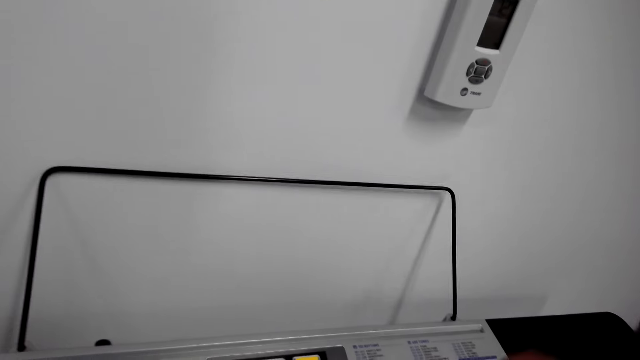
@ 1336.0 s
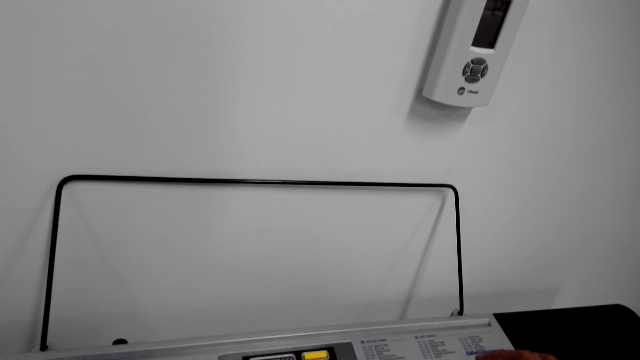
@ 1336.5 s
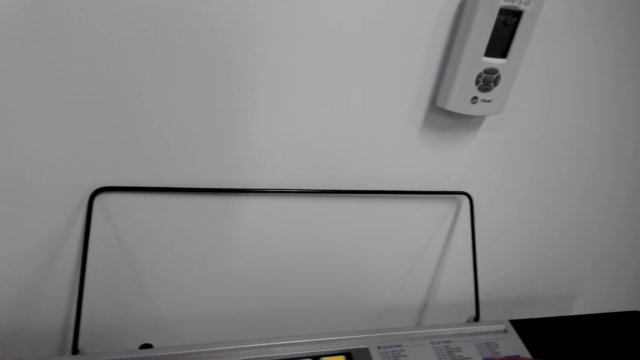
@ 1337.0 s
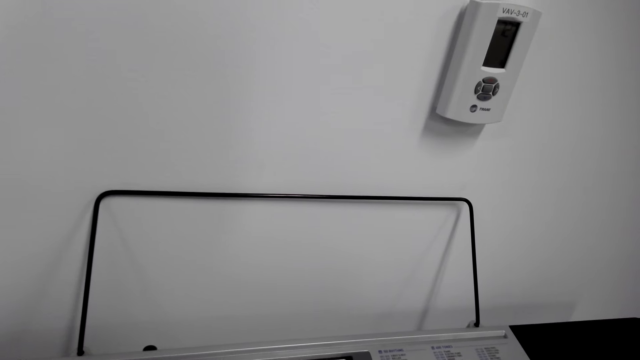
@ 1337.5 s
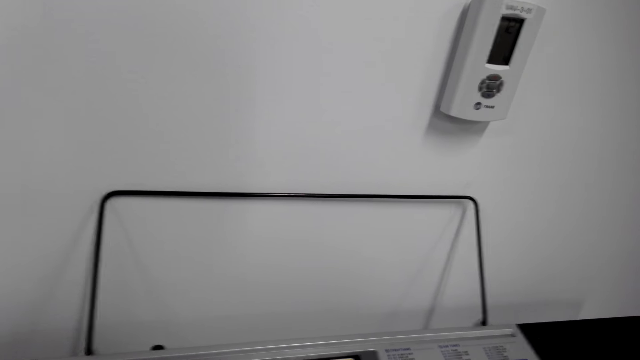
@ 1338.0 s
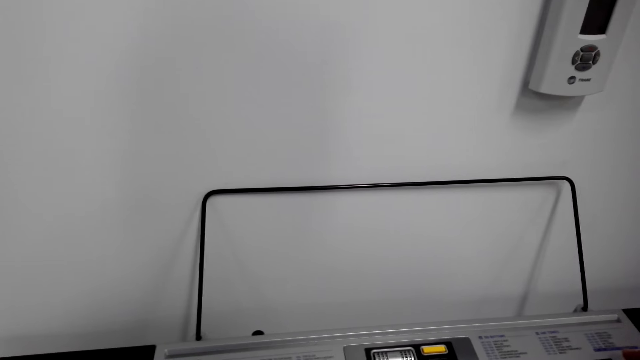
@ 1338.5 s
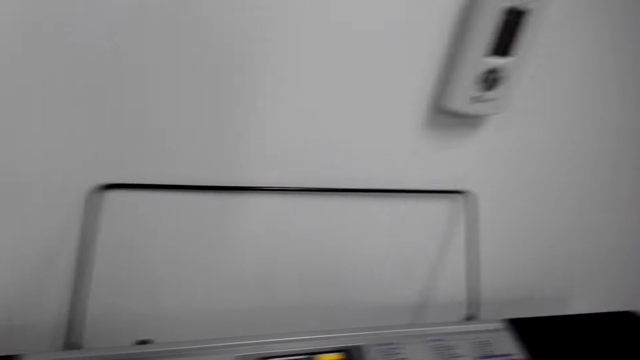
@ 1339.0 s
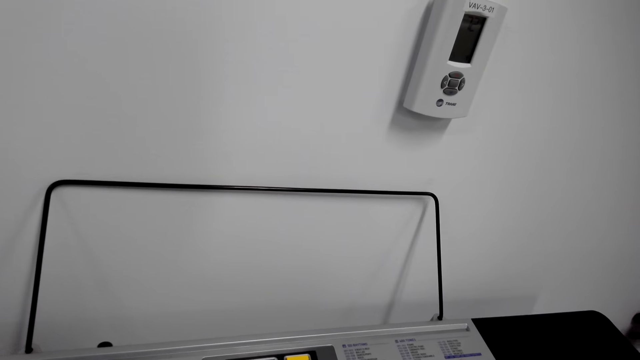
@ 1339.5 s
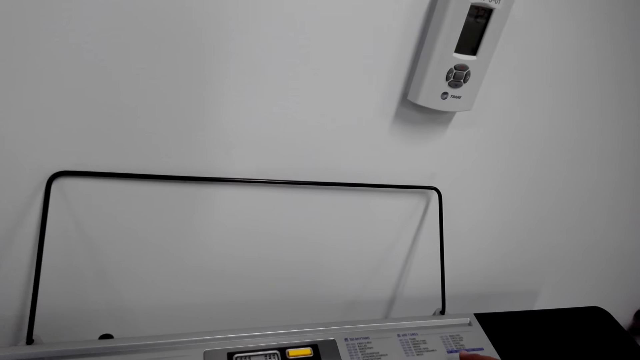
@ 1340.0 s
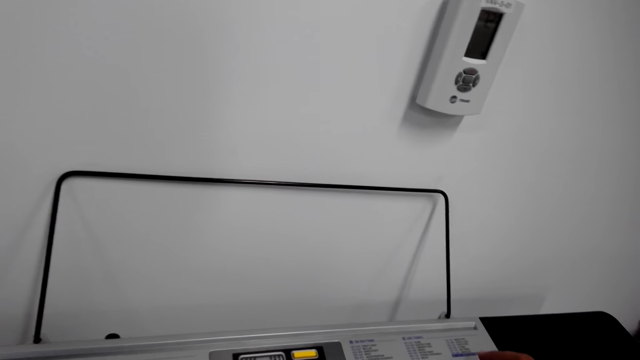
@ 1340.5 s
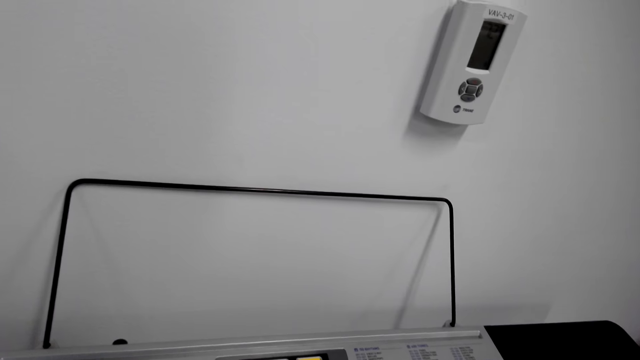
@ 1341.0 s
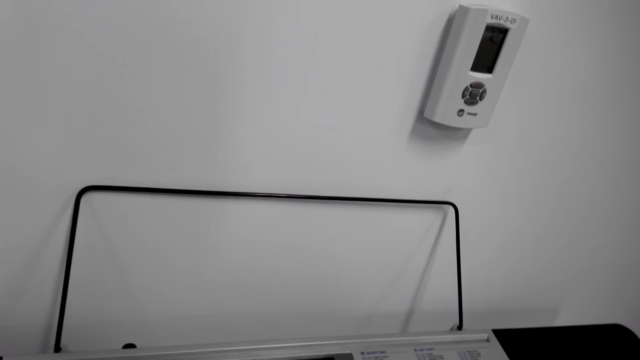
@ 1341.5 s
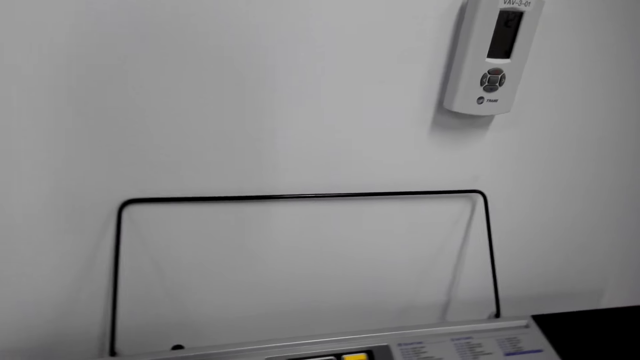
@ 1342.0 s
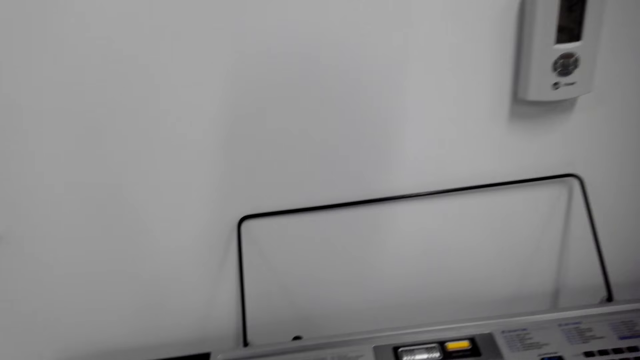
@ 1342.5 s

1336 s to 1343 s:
The camera wearer plays the piano.

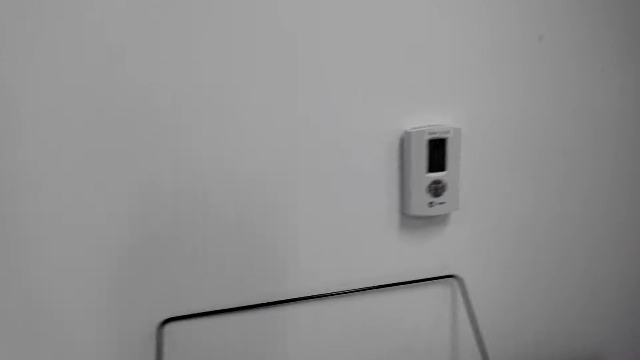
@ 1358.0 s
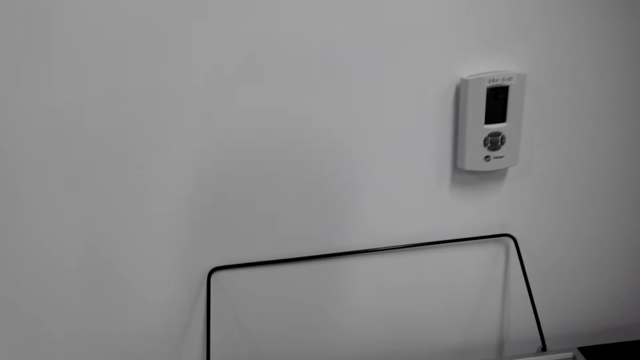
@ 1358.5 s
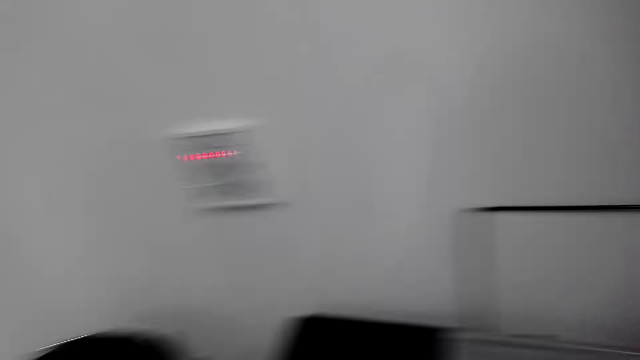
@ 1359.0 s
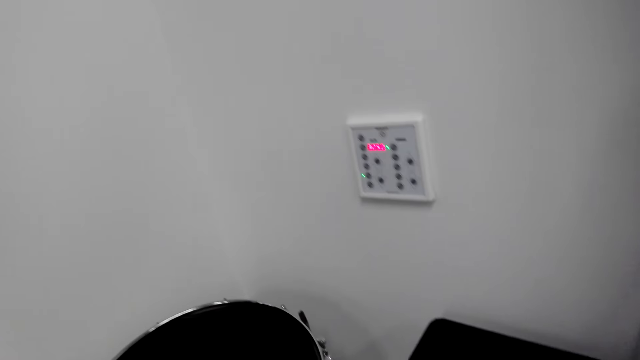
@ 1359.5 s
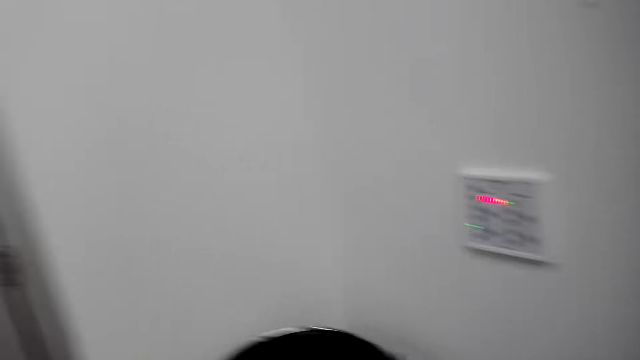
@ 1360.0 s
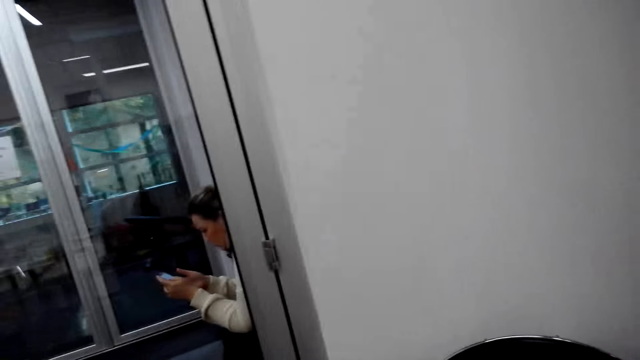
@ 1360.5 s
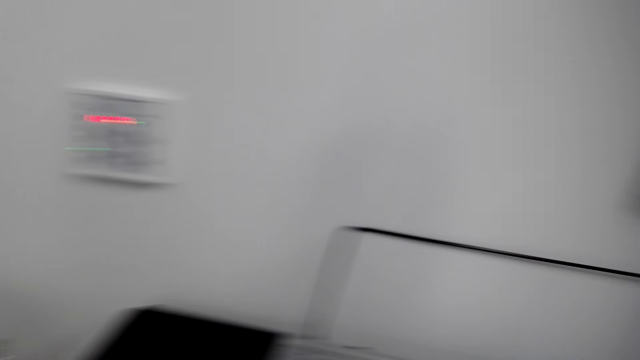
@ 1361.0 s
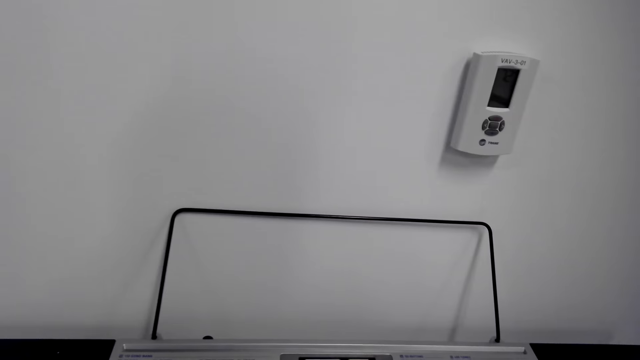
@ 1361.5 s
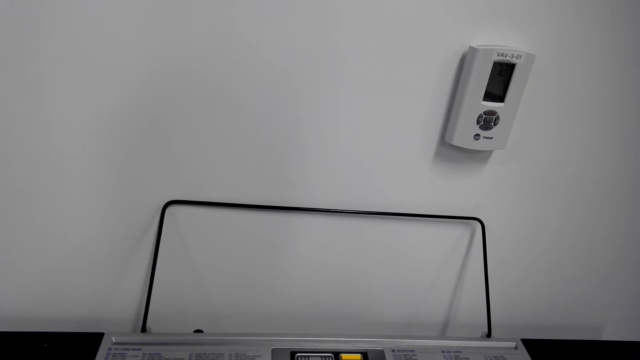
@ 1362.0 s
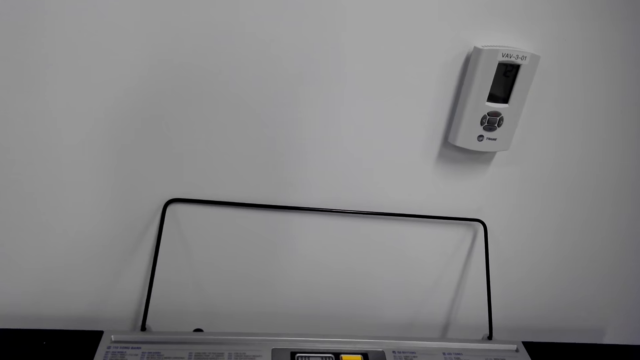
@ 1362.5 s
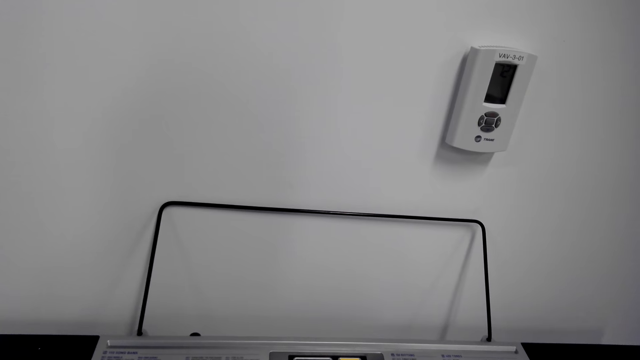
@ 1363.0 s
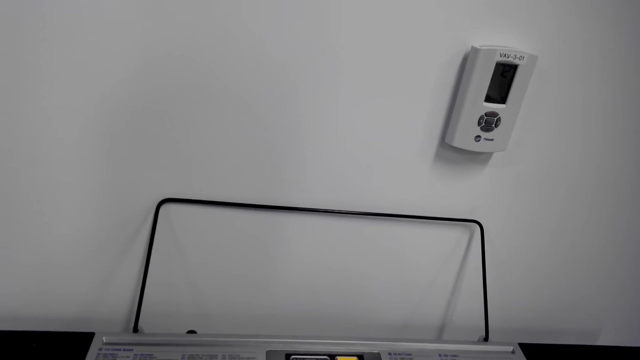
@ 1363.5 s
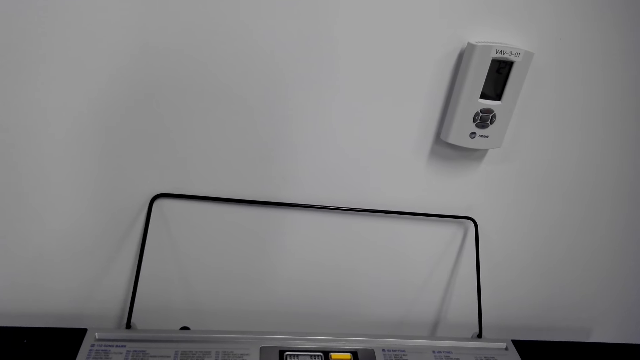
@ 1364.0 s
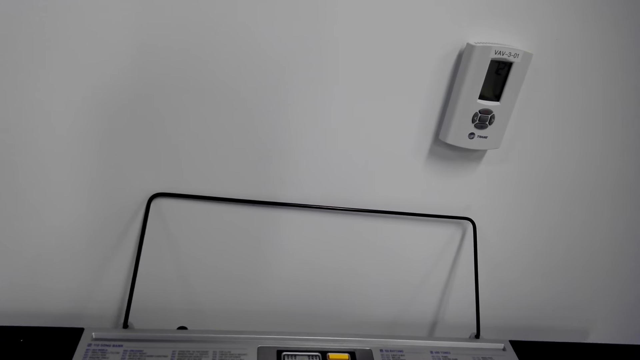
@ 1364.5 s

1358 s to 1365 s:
The camera wearer plays a drum with the drum sticks.

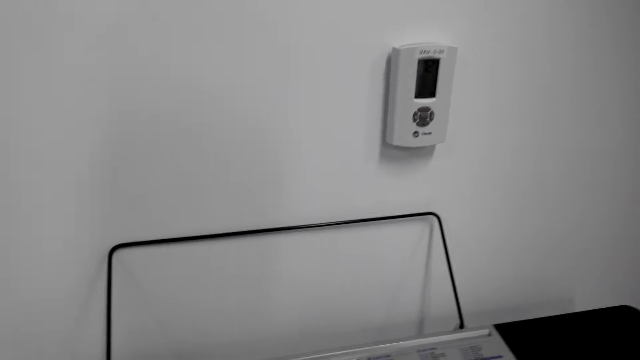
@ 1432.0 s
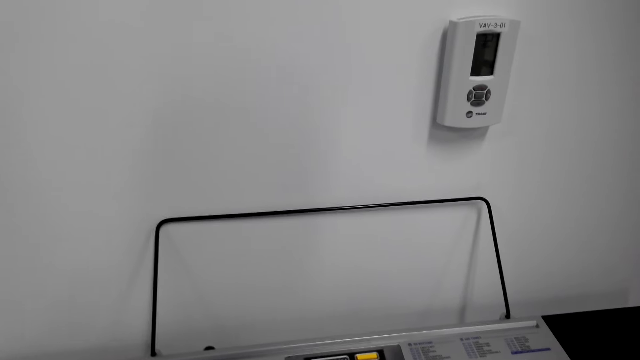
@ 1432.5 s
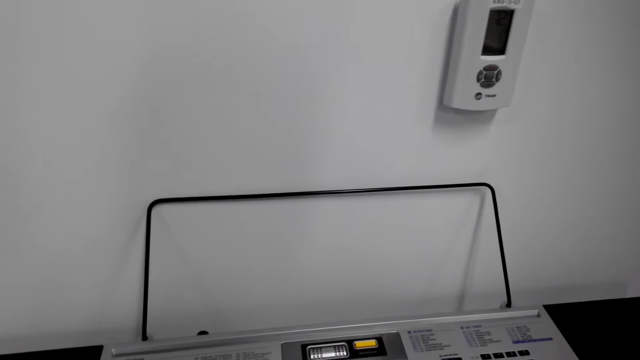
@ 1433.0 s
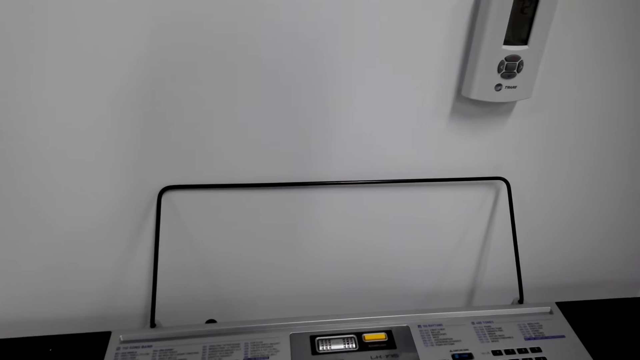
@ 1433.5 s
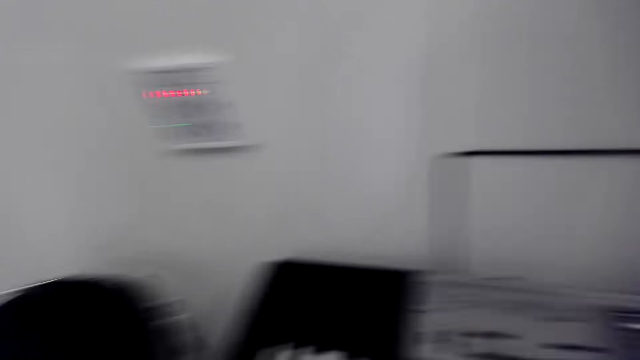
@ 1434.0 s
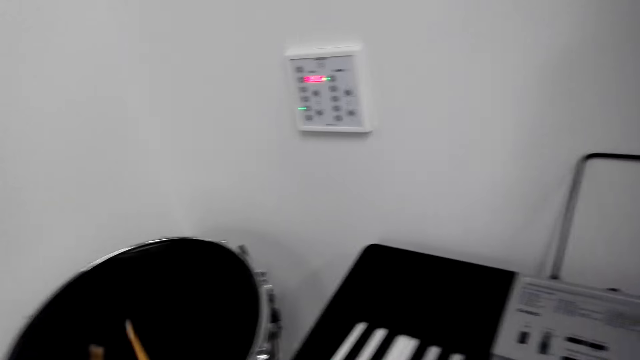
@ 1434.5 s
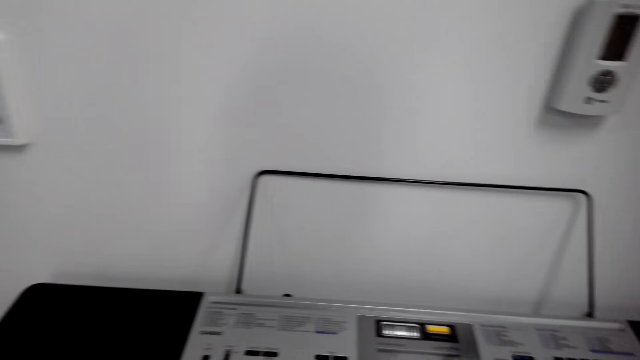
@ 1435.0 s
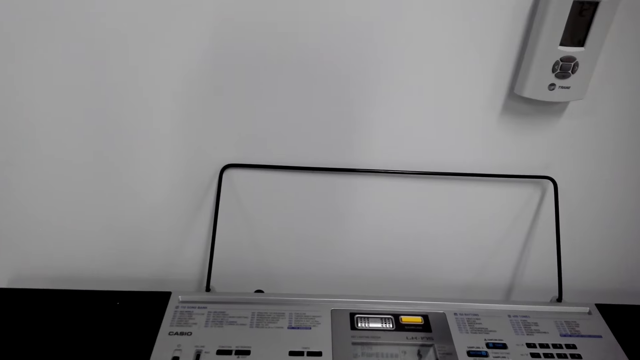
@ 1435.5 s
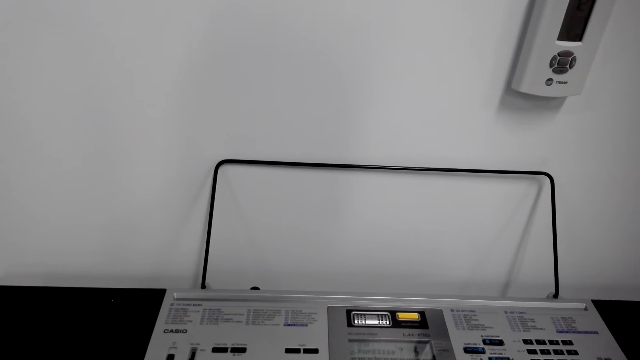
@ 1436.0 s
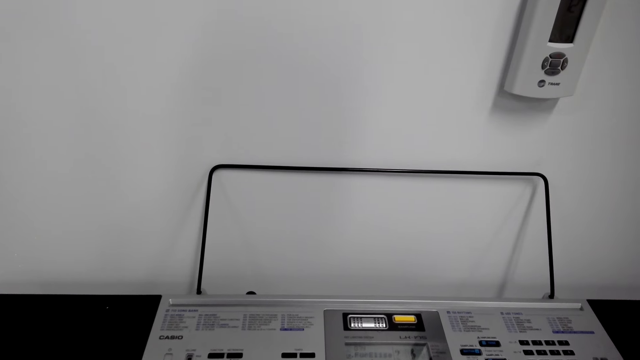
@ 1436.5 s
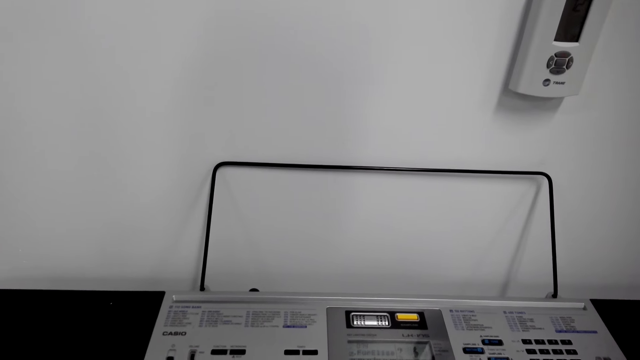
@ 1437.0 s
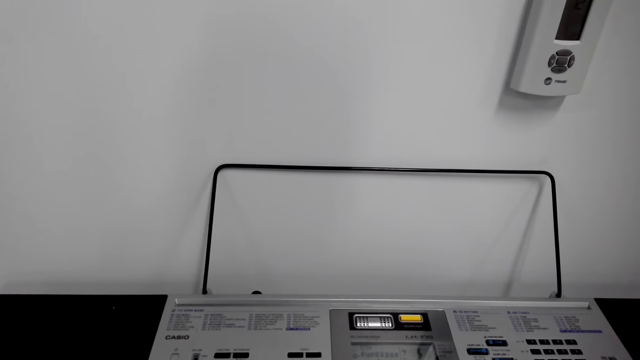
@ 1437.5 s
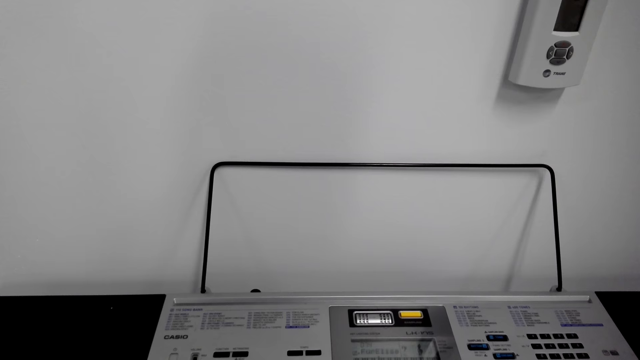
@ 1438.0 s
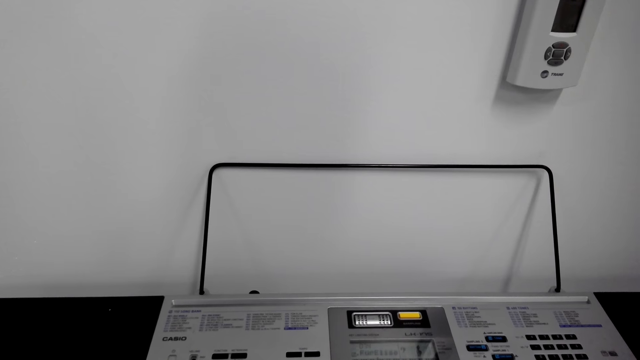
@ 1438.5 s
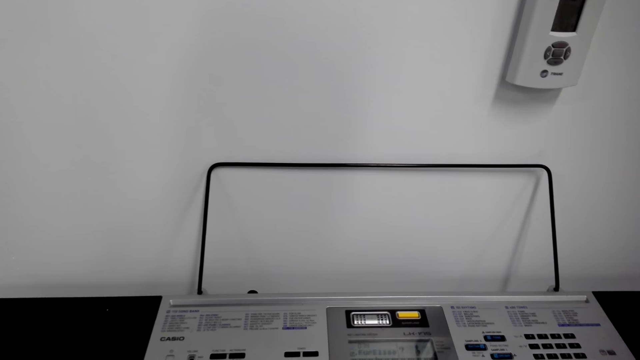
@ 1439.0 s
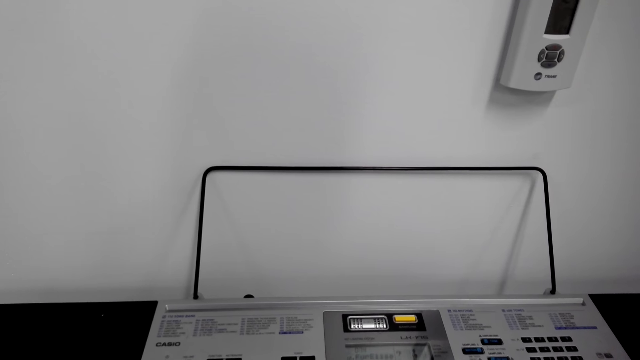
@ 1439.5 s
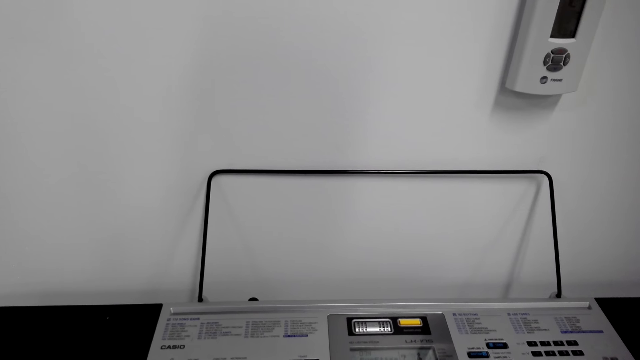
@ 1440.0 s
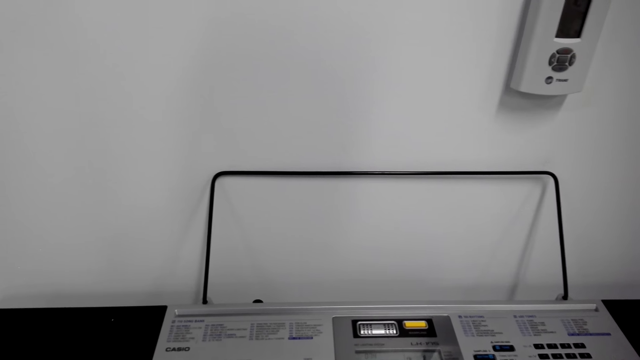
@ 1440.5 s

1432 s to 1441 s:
The camera wearer turns to the side. They beat a drum. They turn to the side.
